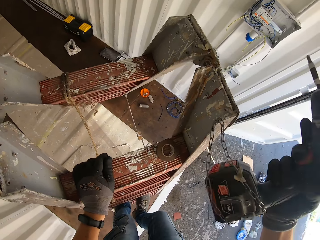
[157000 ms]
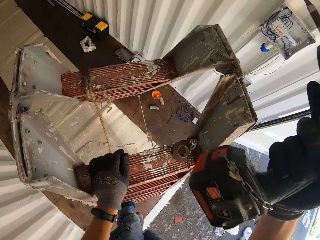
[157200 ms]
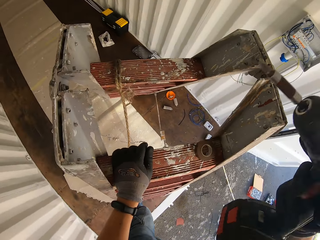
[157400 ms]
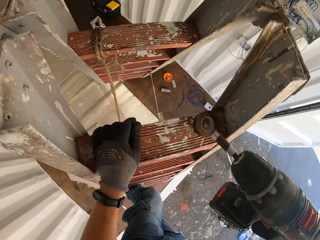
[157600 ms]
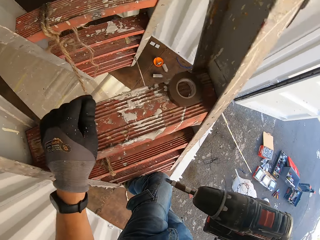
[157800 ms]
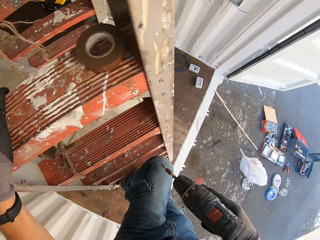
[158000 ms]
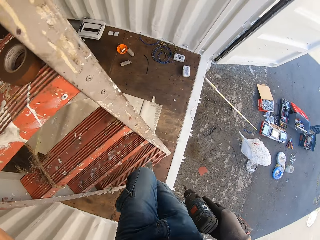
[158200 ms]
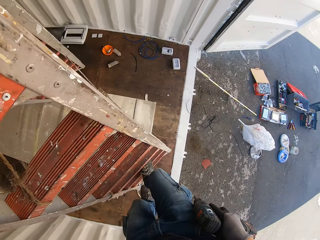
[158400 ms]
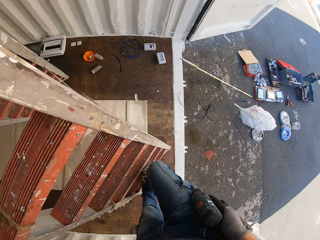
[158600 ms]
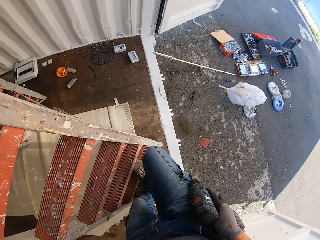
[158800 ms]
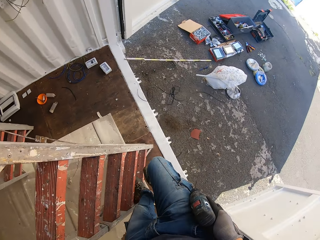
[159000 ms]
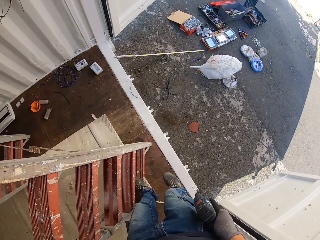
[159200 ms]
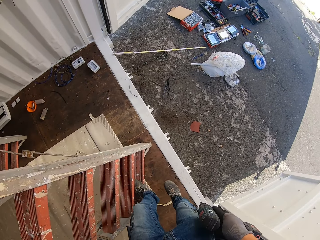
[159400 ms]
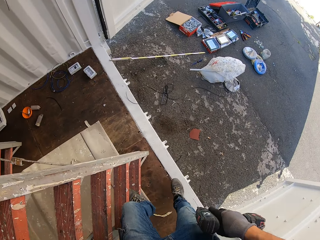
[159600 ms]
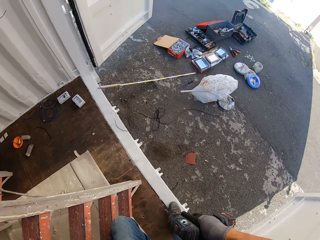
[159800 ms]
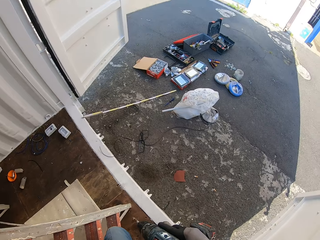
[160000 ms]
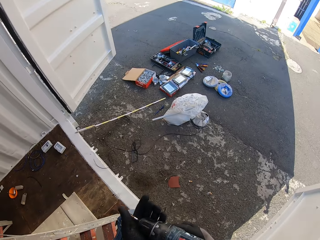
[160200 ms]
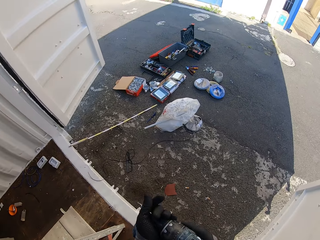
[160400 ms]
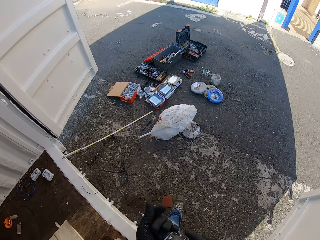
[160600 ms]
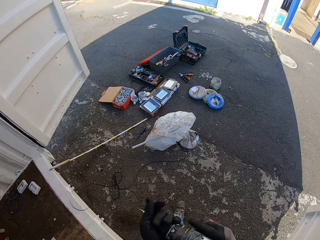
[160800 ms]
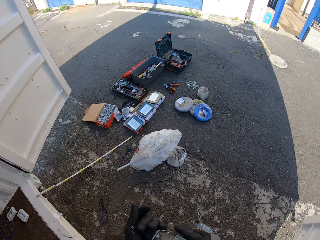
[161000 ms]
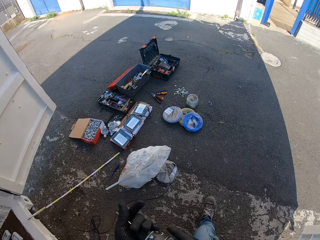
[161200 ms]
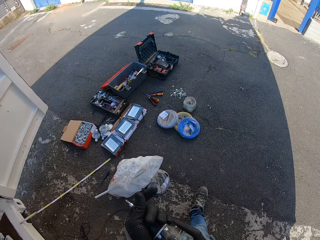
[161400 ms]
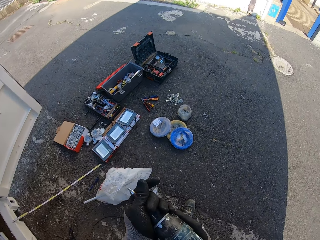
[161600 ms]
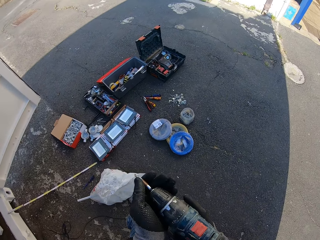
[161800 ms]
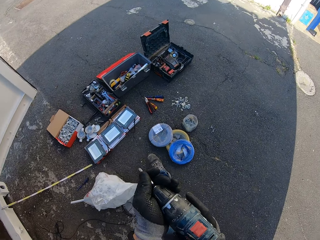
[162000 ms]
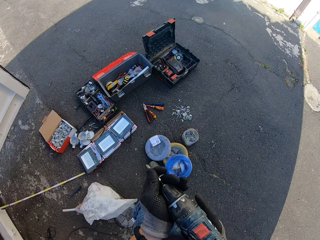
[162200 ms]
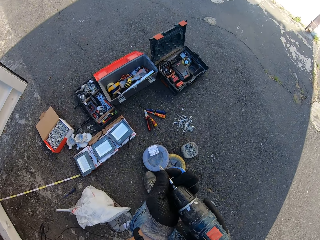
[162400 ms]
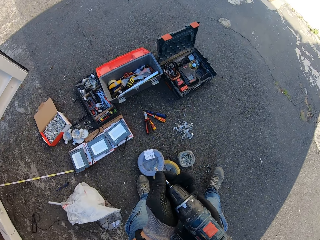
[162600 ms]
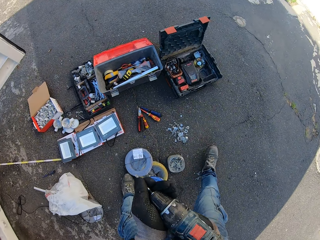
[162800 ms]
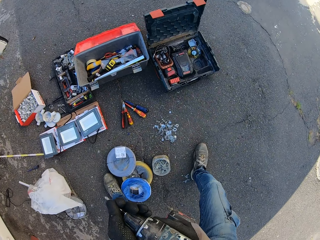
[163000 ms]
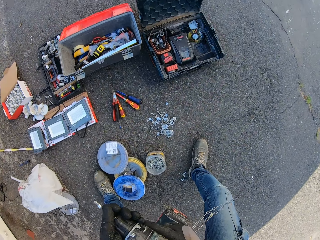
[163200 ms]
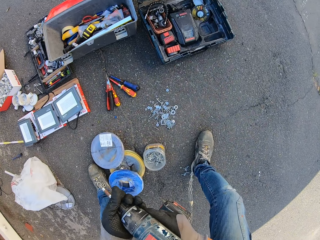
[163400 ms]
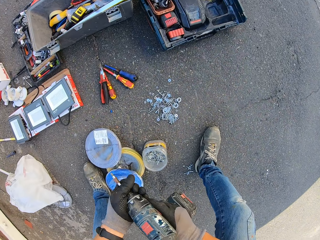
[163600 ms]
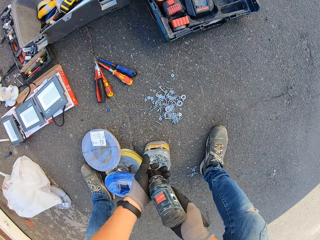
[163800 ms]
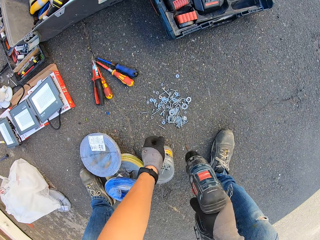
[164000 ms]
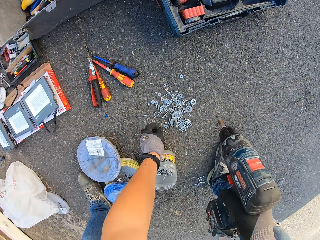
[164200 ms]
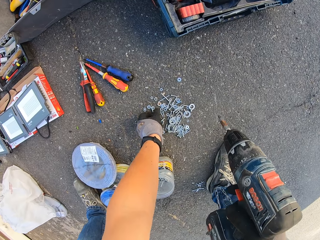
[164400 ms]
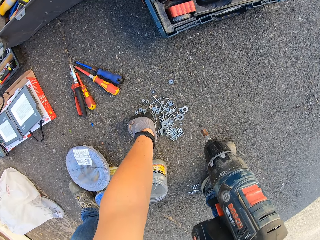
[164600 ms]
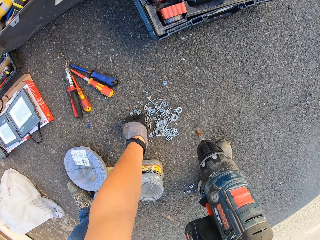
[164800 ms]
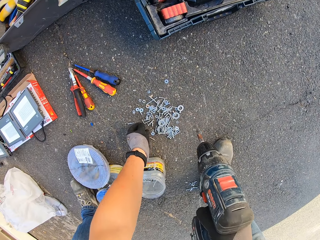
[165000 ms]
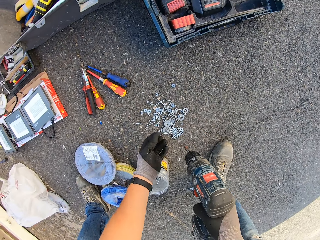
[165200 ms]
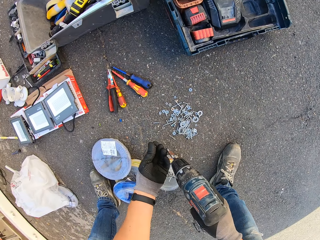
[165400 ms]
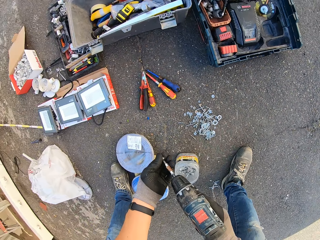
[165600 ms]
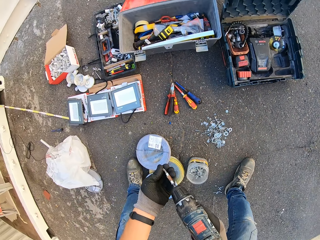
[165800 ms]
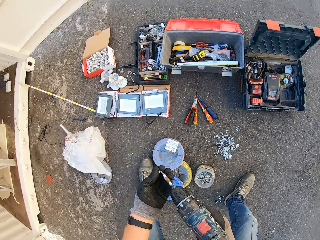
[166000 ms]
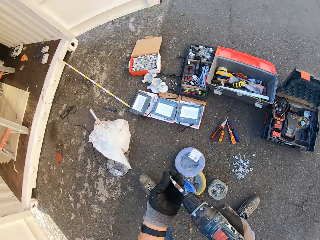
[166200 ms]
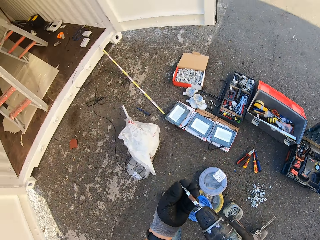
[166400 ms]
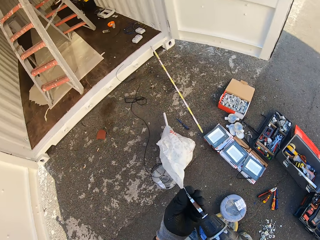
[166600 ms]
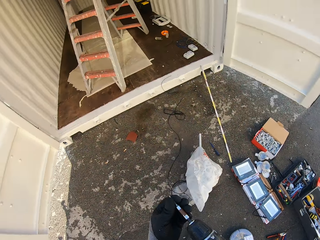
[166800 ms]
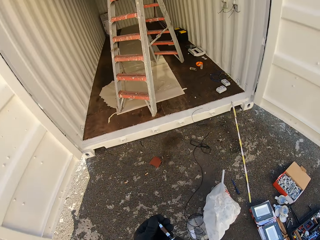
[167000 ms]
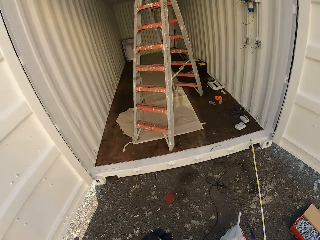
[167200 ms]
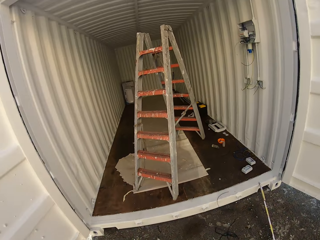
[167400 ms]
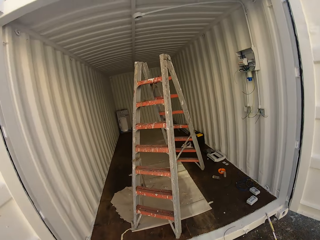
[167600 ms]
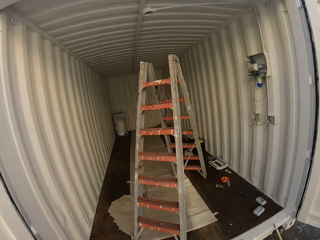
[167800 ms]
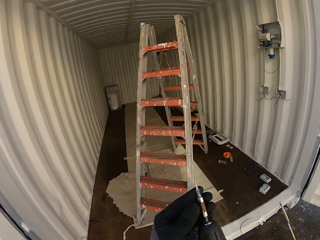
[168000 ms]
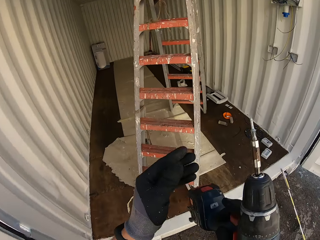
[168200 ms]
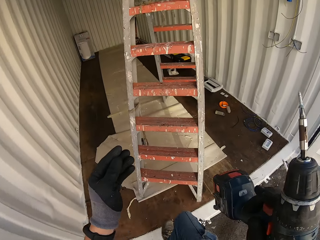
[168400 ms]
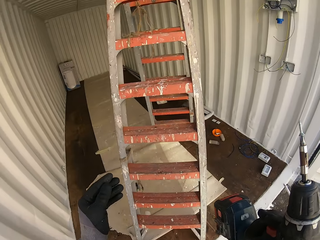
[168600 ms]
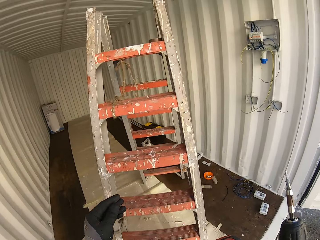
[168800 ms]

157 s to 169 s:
The camera wearer goes down the ladder with a drill. They carry the drill outside. They hold the drill. They take a screw from the ground. They fix the screw on to the drill. They carry the drill.

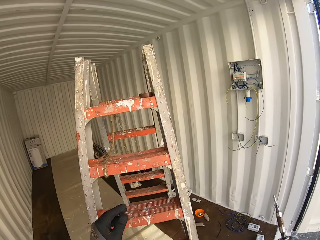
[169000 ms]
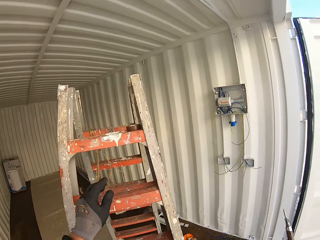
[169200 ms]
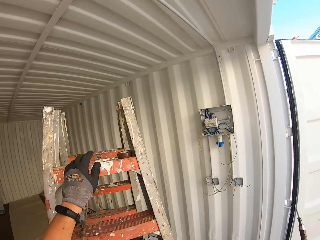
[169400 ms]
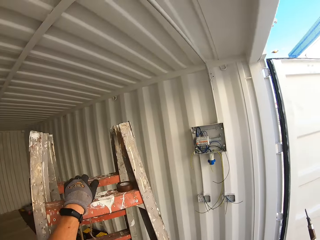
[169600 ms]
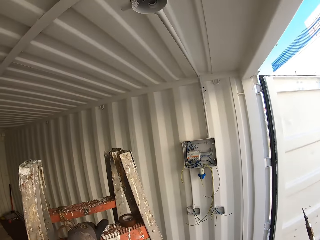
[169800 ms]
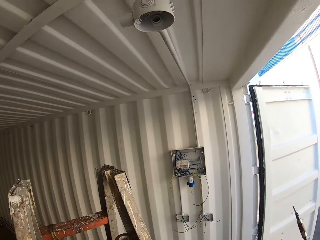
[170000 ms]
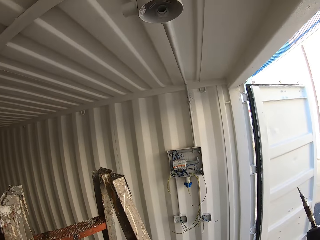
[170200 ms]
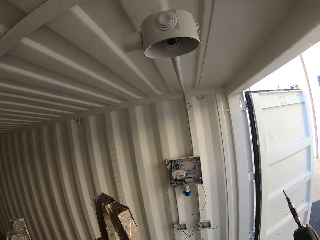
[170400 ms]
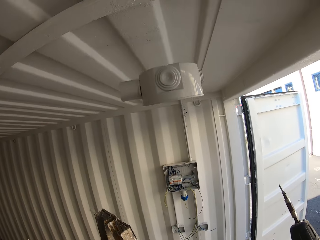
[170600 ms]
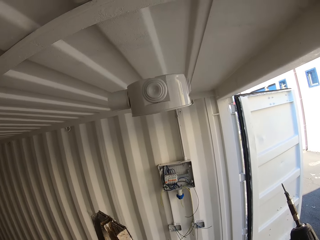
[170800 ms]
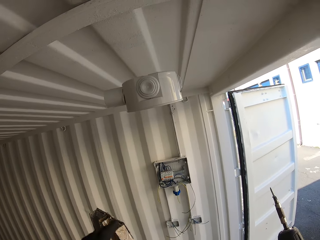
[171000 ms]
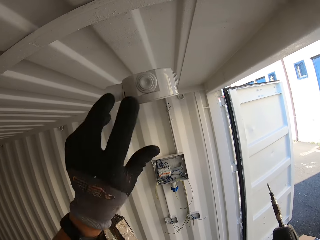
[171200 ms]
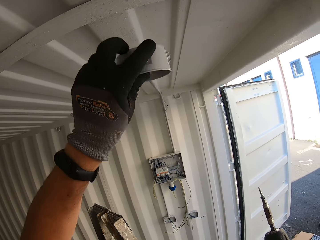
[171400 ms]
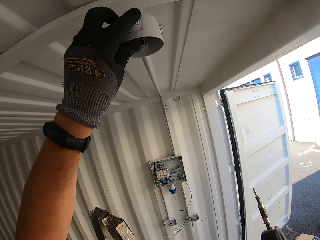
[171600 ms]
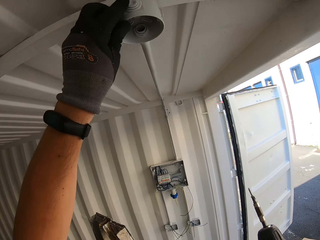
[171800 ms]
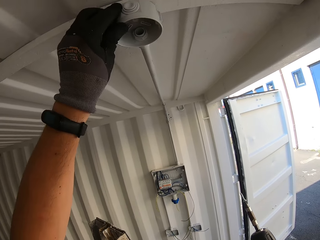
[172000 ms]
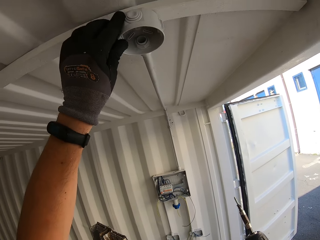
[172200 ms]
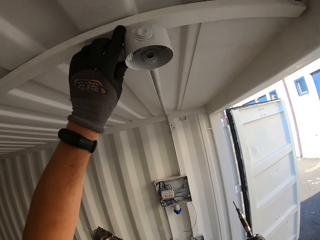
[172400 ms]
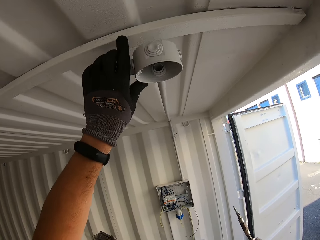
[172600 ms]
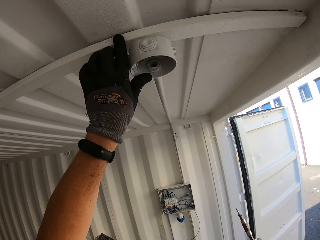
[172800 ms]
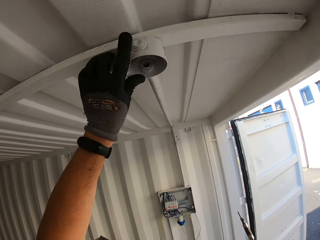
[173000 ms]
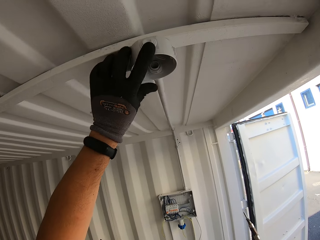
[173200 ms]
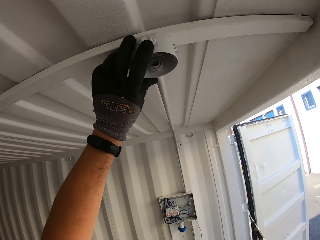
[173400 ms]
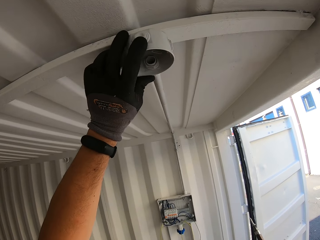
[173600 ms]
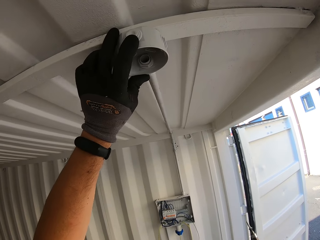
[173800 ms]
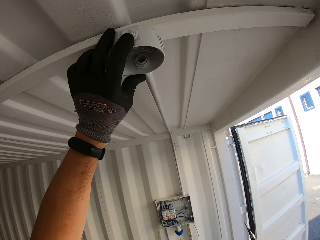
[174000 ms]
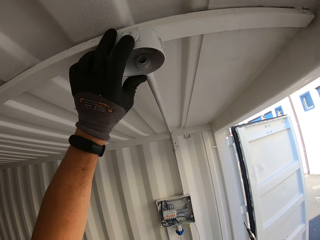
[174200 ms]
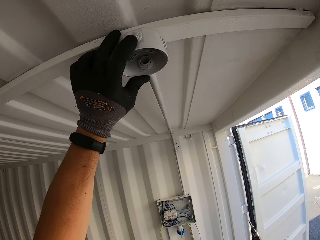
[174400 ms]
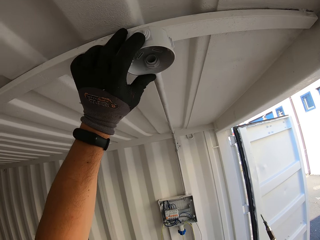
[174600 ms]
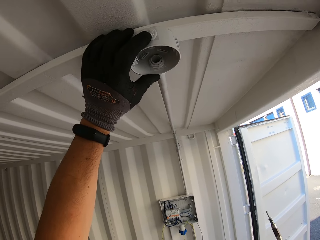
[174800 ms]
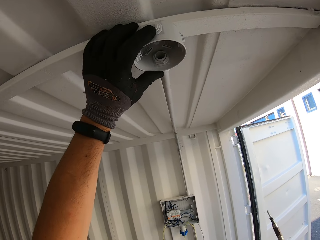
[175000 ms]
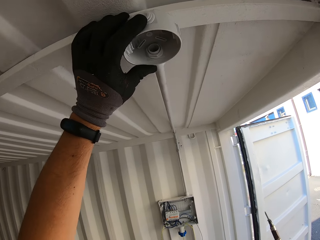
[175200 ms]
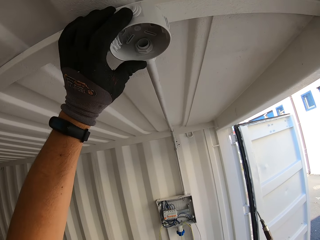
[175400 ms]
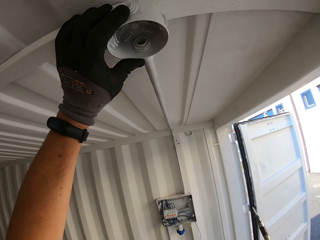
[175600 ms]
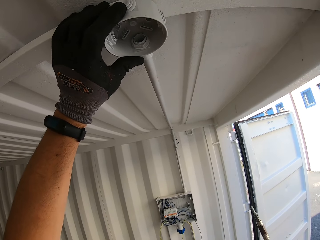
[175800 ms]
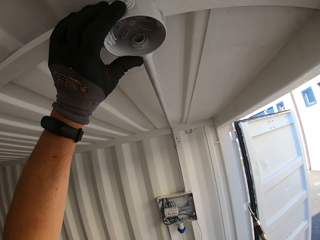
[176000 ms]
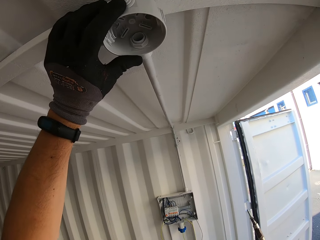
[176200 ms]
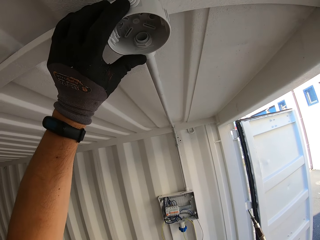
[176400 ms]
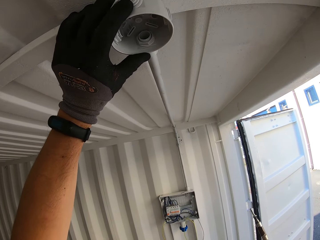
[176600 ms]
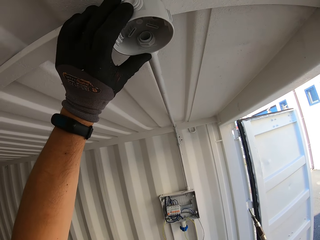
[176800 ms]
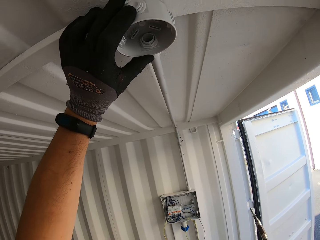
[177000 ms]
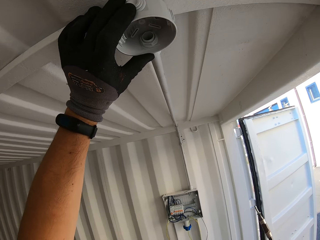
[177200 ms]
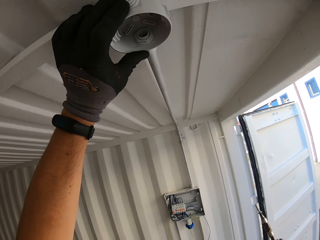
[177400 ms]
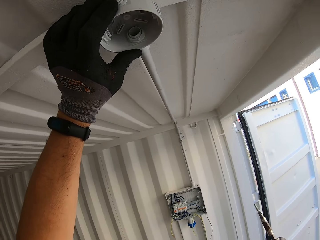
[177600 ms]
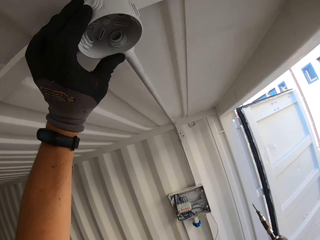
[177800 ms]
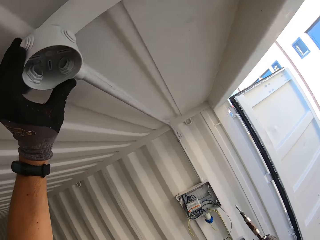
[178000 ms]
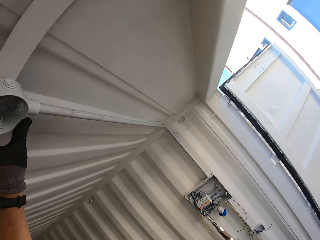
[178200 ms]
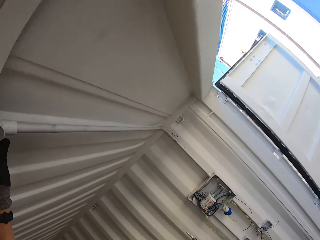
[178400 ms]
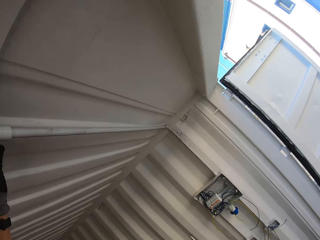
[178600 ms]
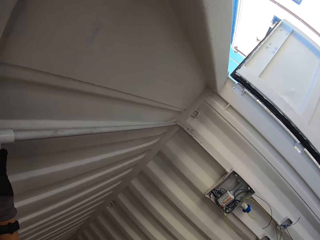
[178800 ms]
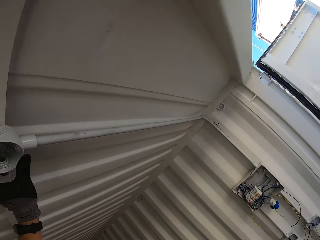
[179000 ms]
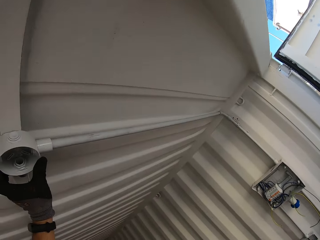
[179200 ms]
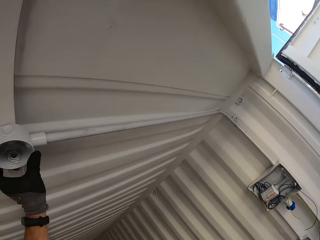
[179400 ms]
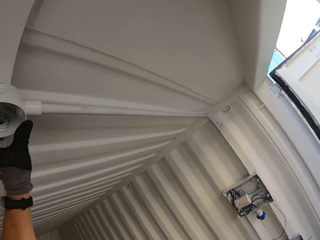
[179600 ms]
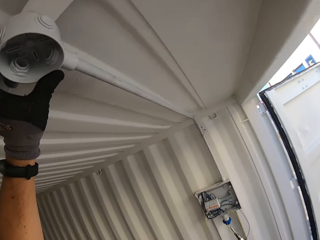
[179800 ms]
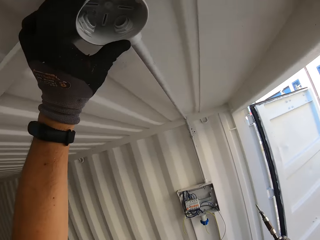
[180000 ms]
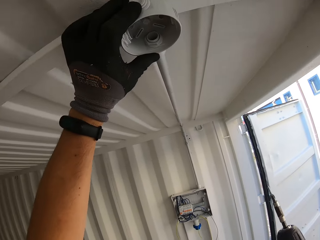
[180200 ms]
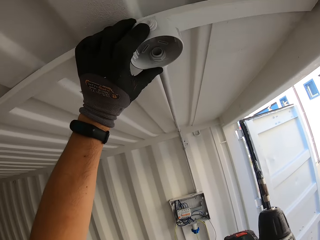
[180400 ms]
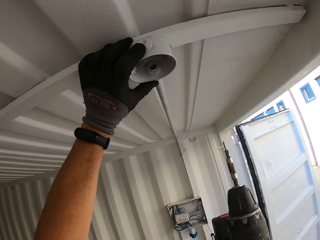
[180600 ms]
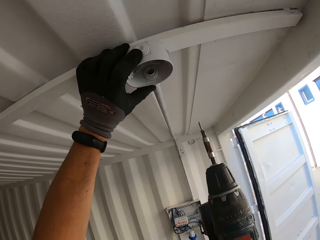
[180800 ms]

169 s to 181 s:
The camera wearer climbs the ladder with a drill. They hold a round pipe in place and hold the drill.
